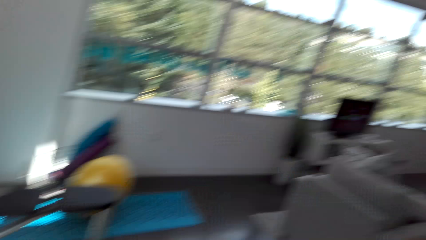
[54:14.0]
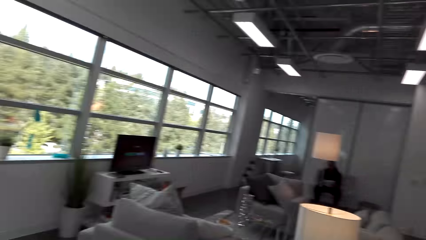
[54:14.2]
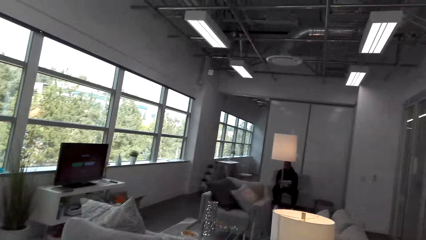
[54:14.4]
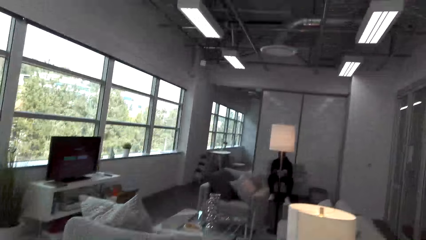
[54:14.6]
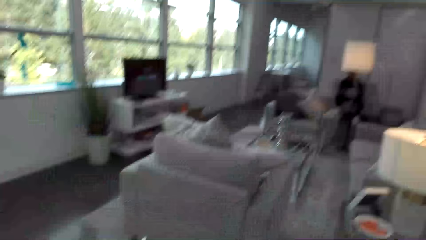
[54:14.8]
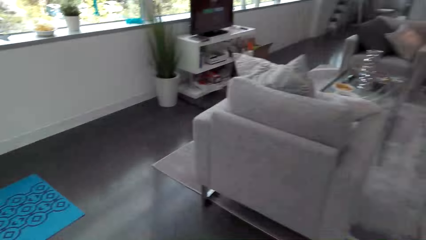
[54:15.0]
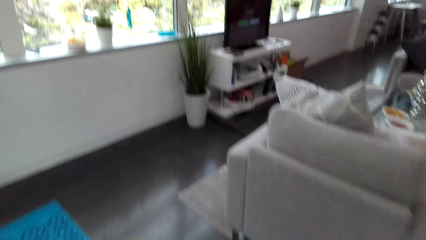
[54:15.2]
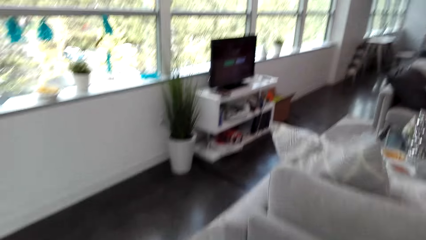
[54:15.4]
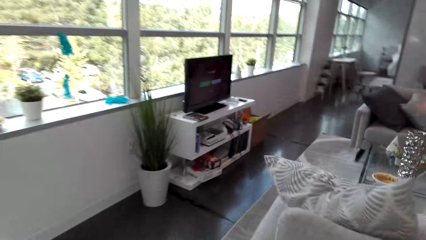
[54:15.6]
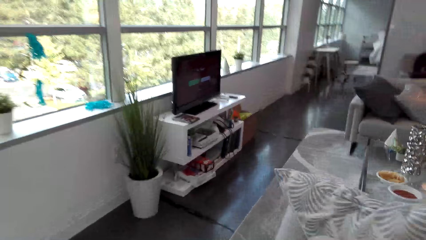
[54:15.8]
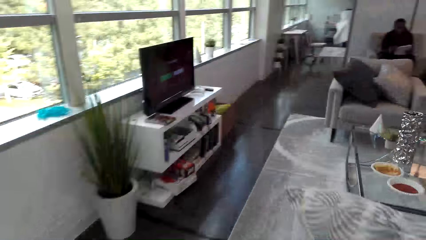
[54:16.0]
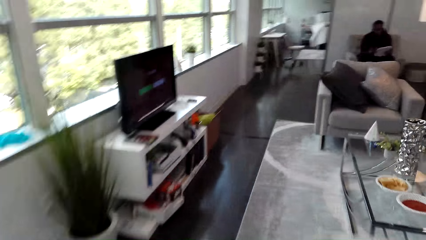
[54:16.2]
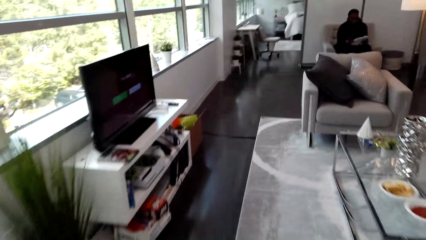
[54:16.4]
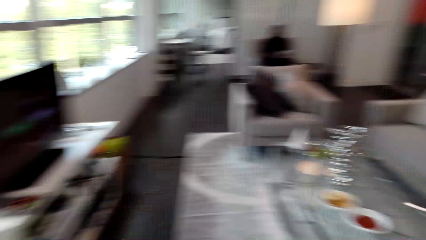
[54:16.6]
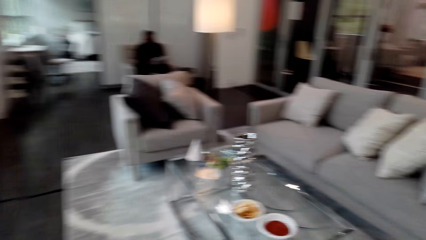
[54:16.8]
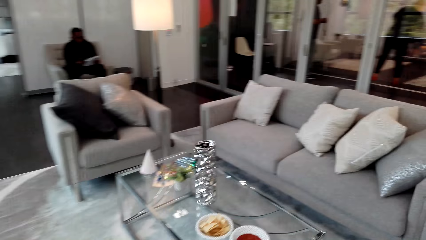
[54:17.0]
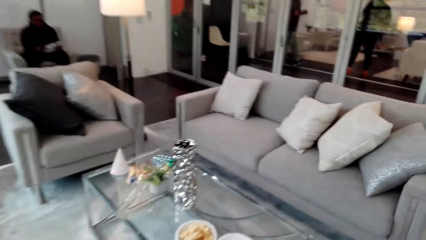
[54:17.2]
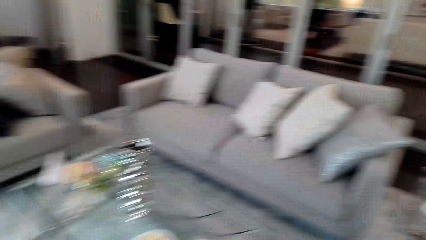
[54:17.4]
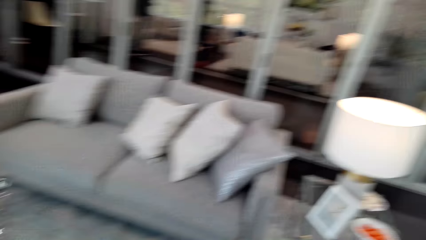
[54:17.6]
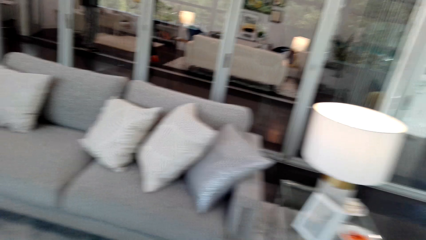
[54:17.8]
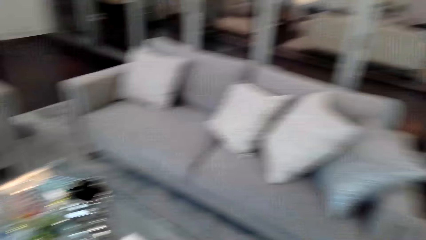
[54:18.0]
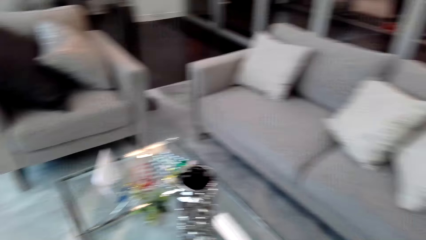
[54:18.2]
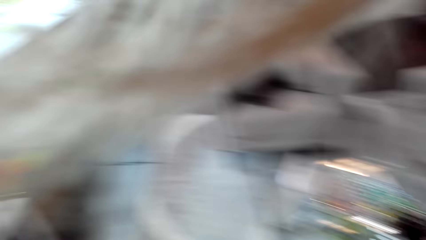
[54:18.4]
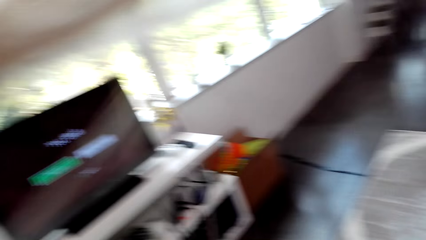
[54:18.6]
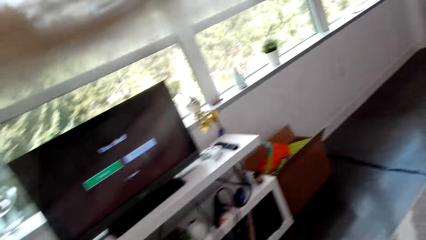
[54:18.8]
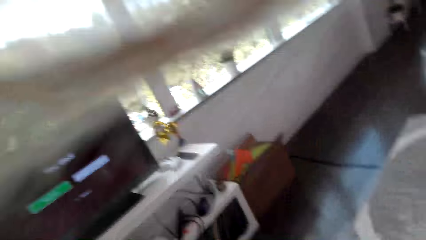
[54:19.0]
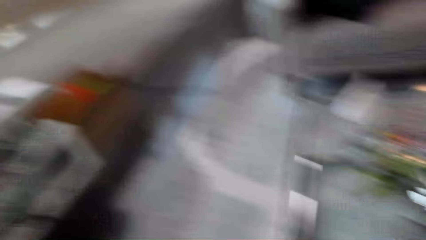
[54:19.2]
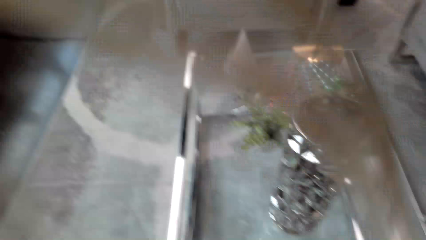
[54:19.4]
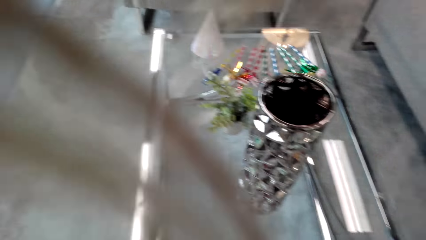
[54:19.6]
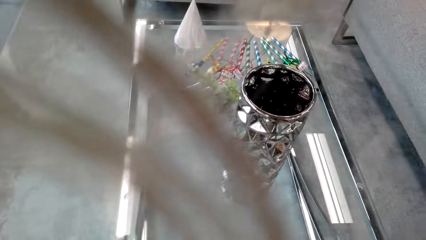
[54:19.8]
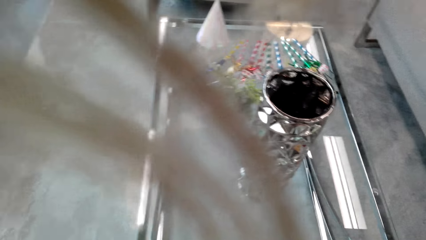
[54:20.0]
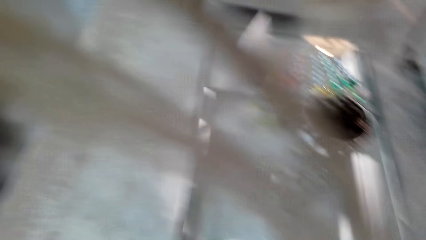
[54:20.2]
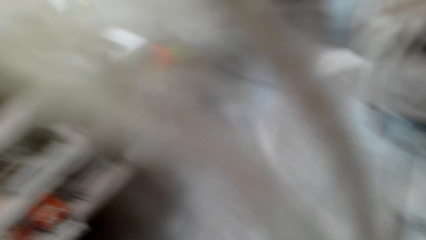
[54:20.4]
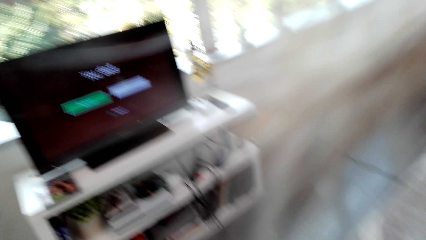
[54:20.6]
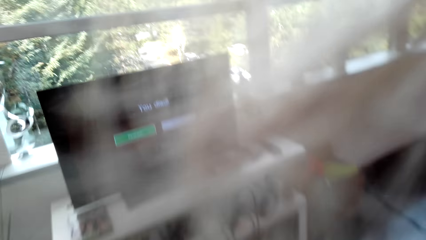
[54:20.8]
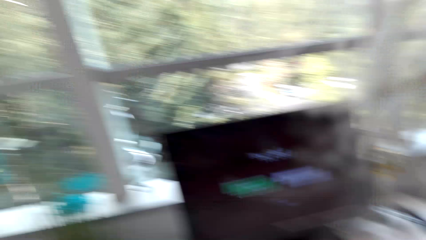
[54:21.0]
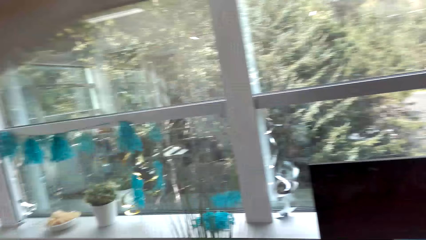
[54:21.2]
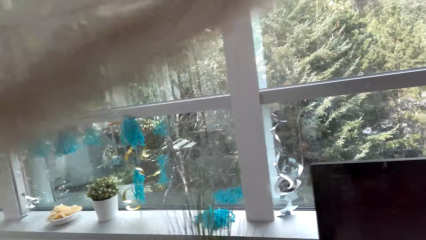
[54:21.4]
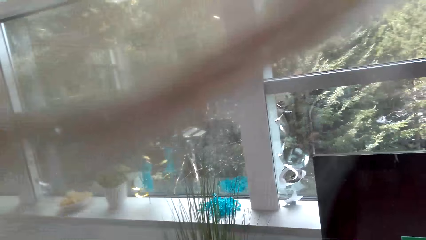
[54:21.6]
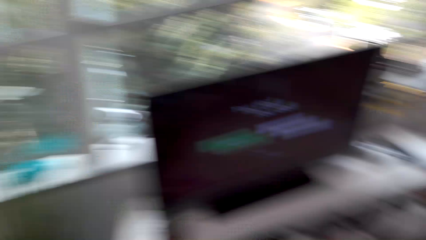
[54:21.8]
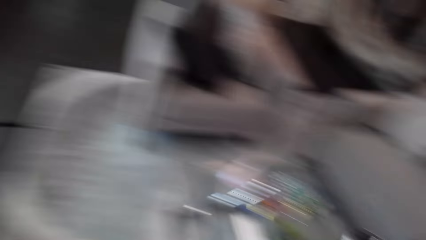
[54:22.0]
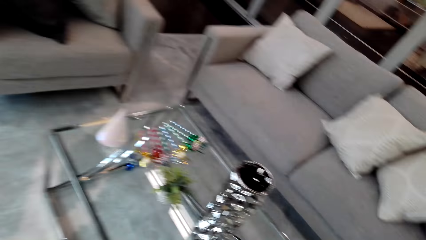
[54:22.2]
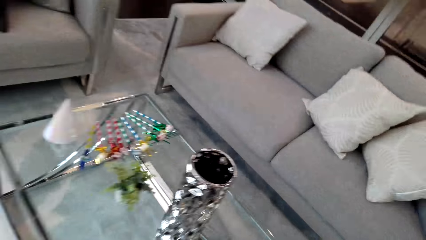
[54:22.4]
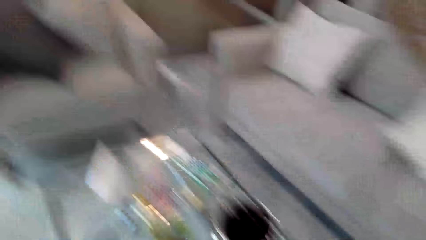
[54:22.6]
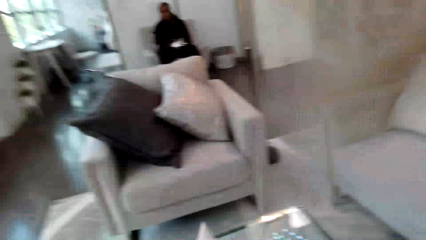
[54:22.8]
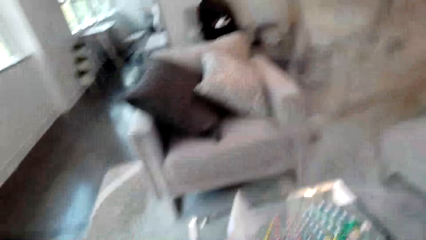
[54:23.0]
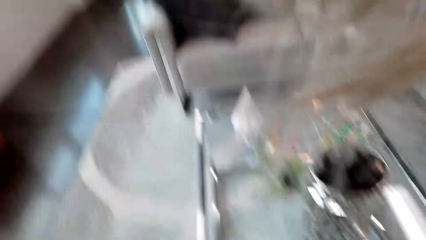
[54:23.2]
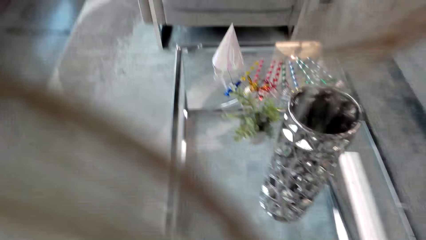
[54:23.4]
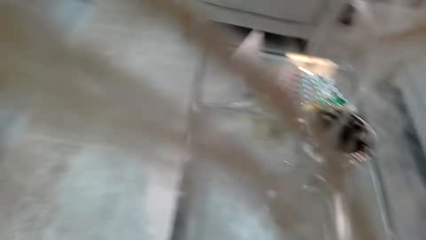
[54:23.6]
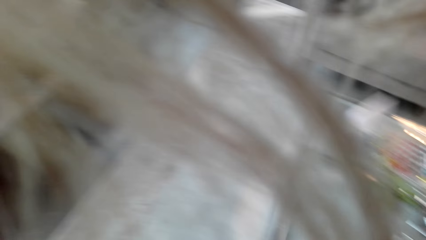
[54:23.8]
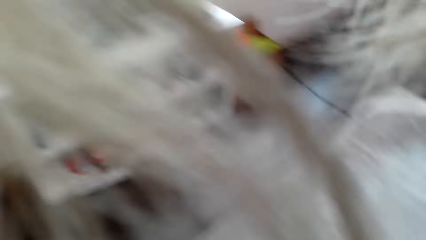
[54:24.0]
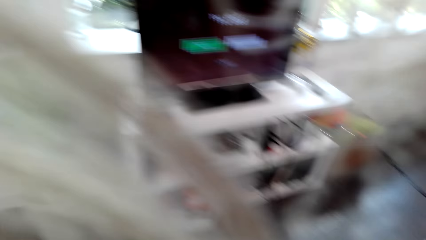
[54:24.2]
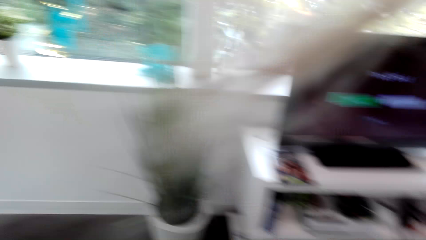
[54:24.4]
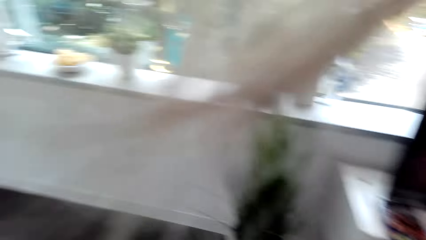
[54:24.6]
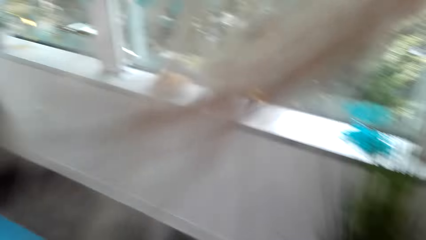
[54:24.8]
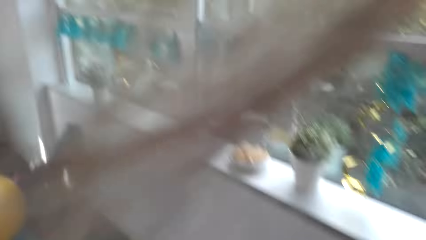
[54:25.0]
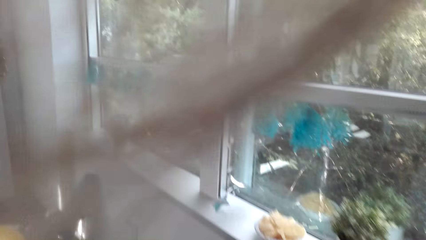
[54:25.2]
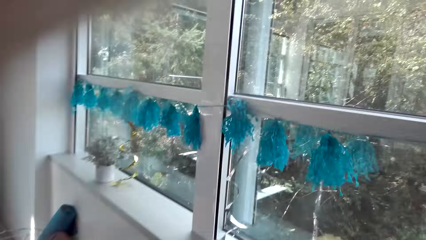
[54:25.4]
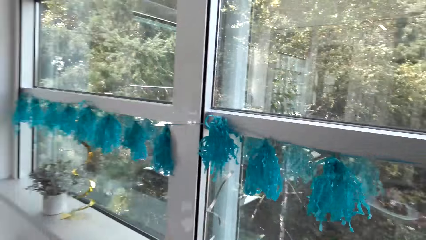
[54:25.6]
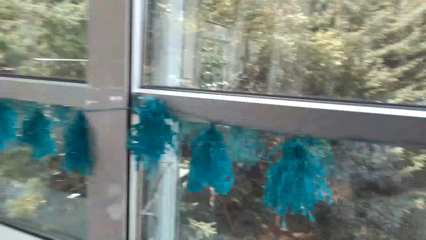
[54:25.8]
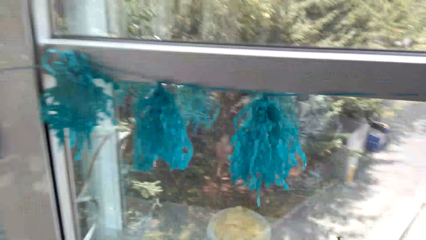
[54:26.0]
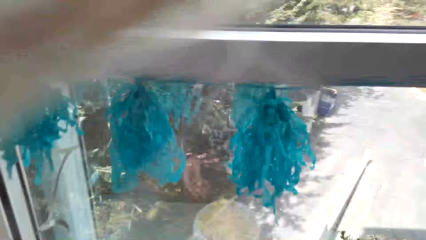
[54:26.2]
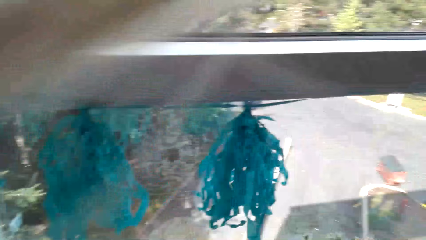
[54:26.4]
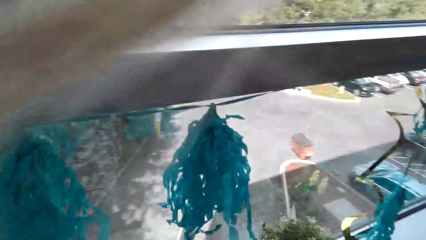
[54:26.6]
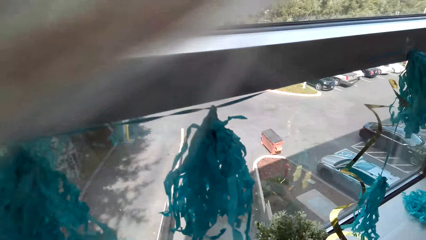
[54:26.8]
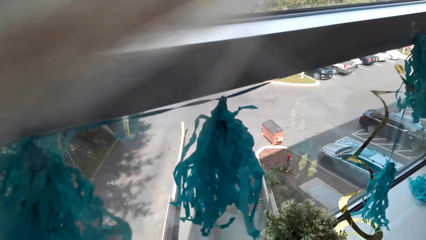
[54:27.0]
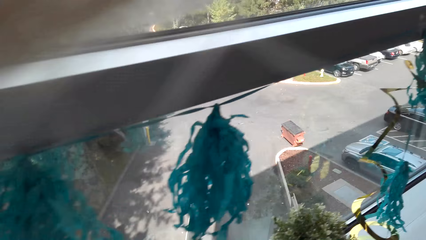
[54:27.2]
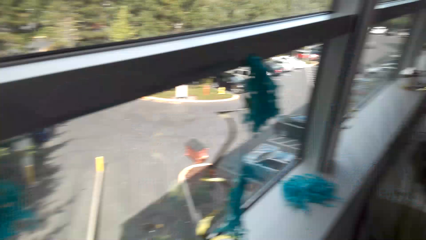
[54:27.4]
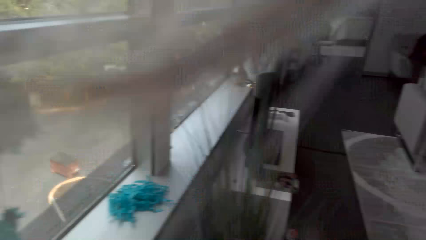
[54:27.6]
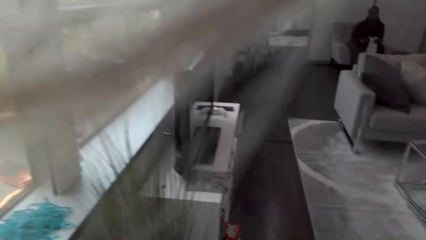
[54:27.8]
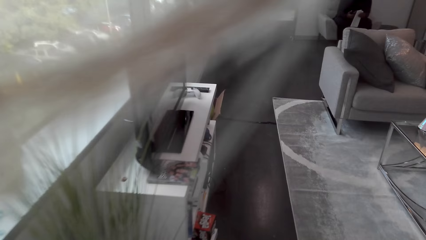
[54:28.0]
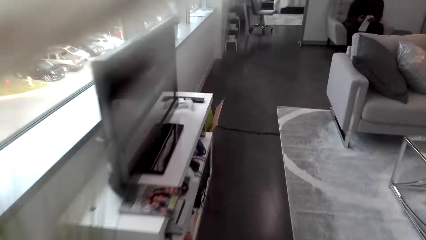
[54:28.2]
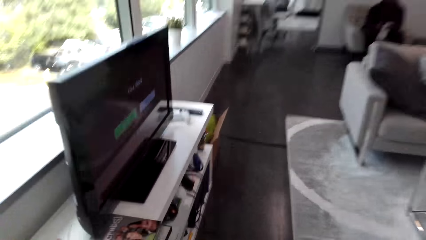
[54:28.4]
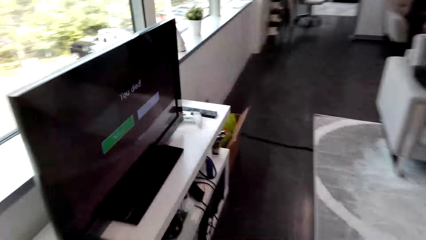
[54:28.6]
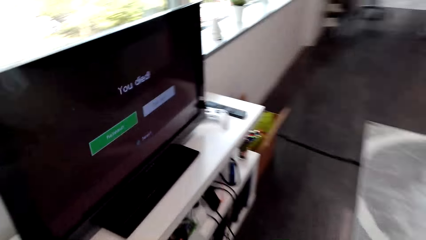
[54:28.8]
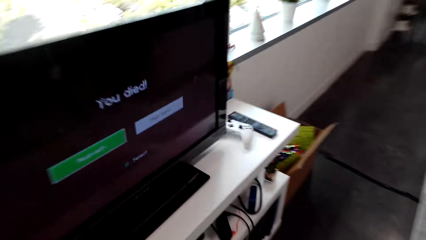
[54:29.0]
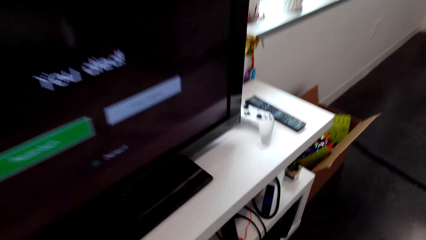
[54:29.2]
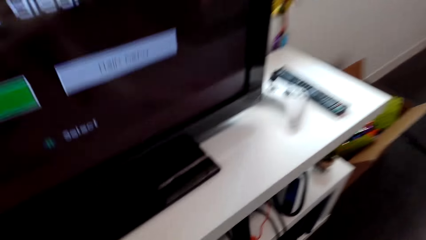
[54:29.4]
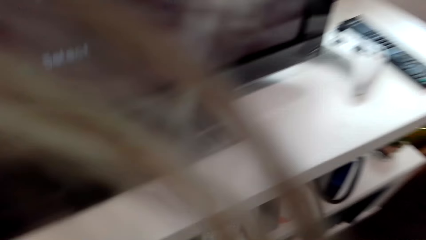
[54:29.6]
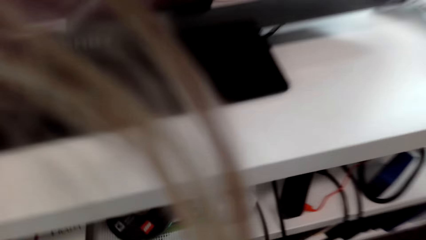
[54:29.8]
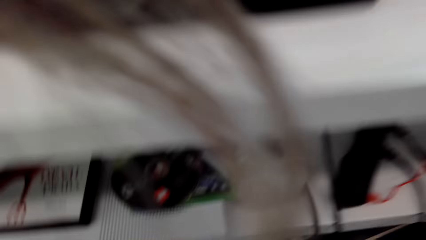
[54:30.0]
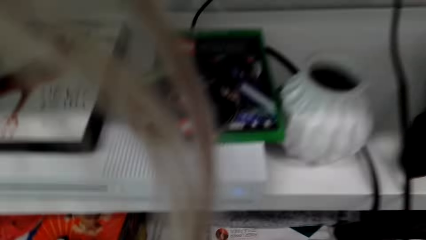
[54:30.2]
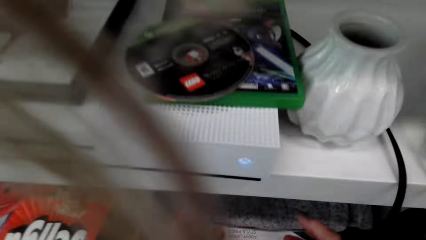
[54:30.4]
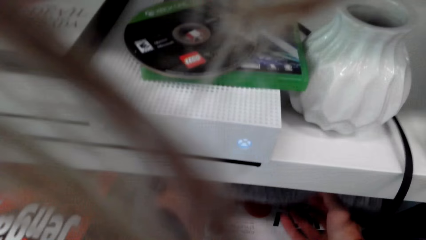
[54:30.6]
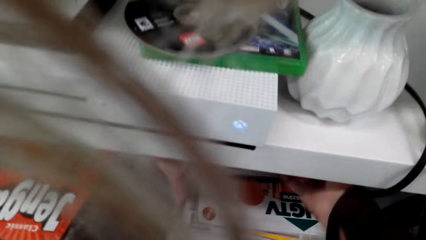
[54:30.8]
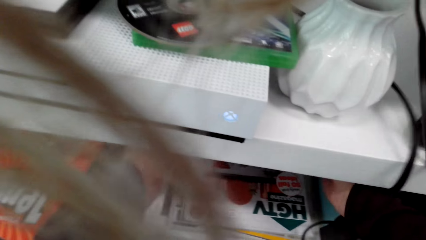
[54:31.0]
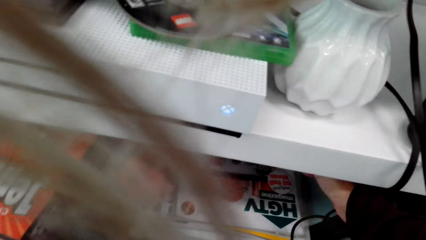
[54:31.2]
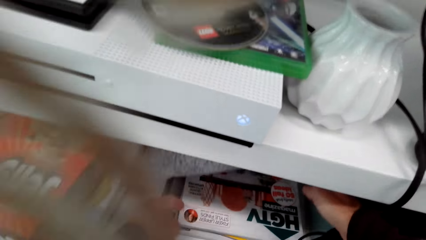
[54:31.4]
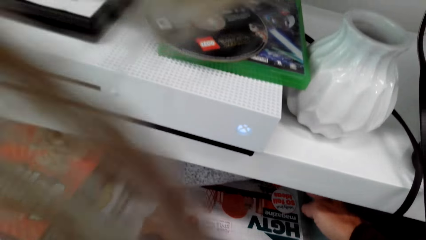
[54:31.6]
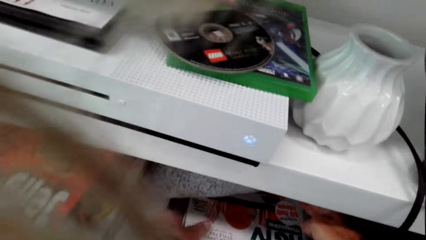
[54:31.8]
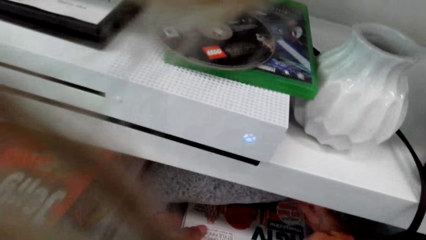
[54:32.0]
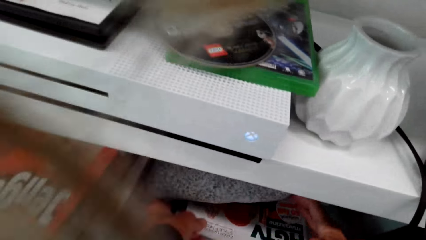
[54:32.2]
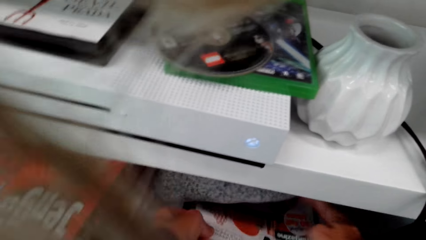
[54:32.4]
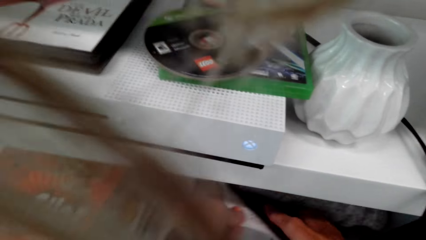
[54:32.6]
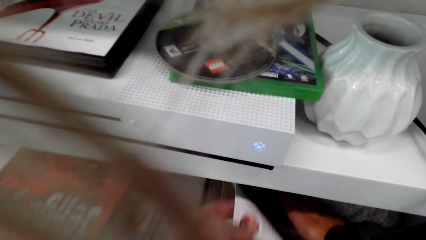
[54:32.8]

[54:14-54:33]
The camera wearer turns around. The man sits on the chair. The camera wearer walks around. Another man sits on the chair. A woman stands close to a third man. The third man walks around. The camera wearer looks around. The second man sits on the chair. The camera wearer walks around. They look around. They walk around. The second man sits on the chair. He sits on the chair again. The camera wearer bends downwards, moves hands in the shelf. They hold a magazine on the cabinet.
